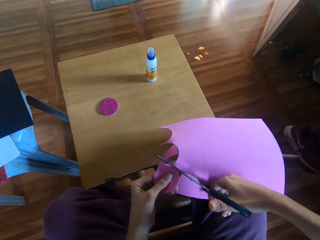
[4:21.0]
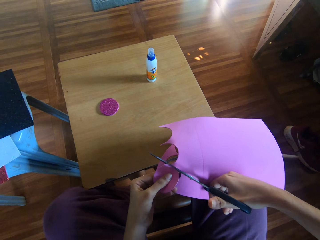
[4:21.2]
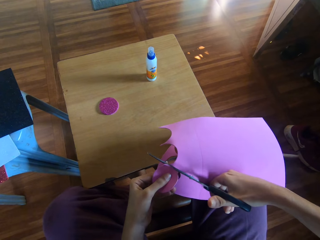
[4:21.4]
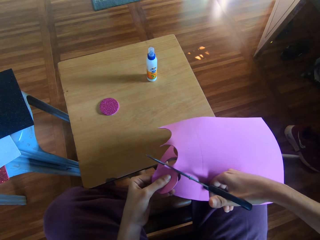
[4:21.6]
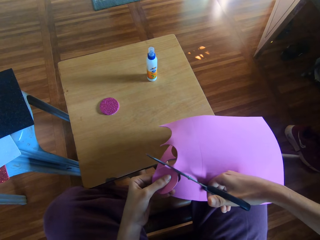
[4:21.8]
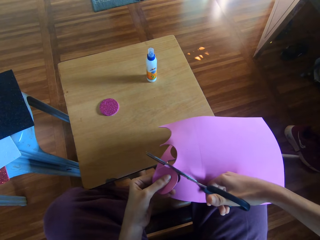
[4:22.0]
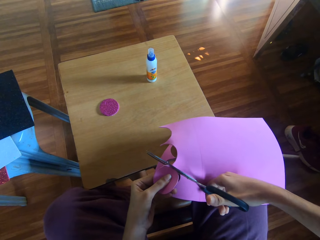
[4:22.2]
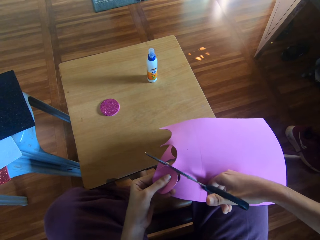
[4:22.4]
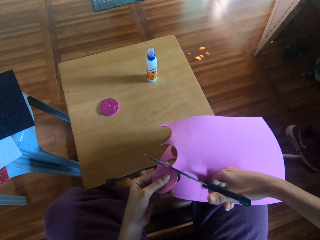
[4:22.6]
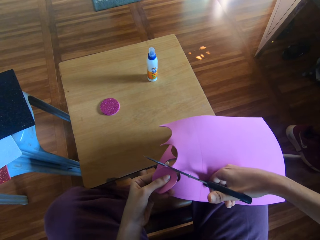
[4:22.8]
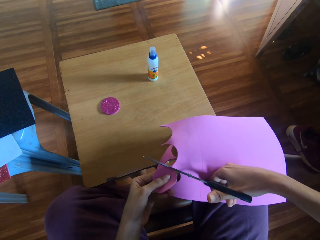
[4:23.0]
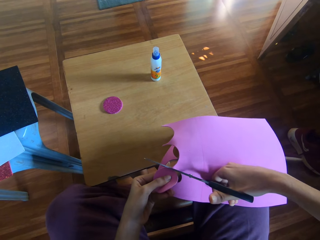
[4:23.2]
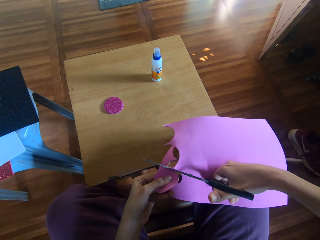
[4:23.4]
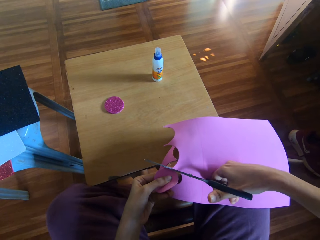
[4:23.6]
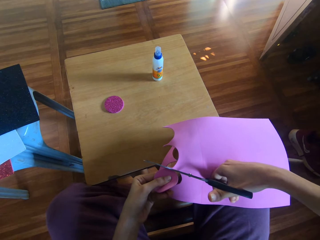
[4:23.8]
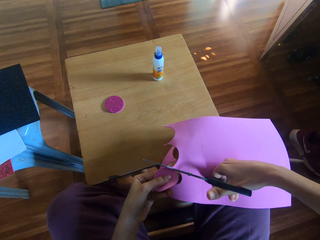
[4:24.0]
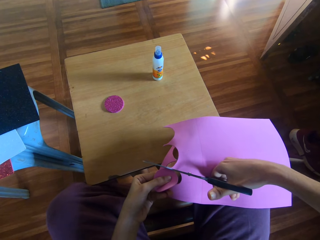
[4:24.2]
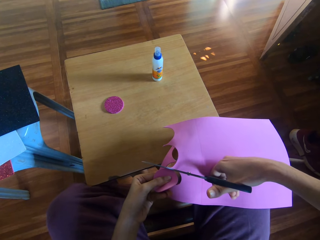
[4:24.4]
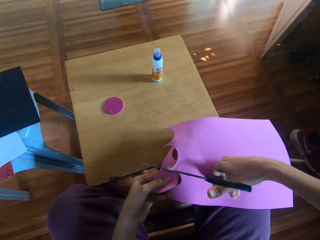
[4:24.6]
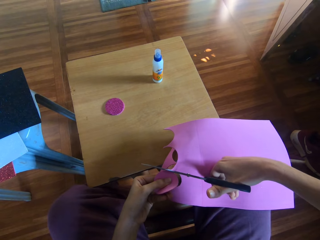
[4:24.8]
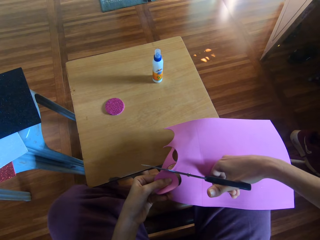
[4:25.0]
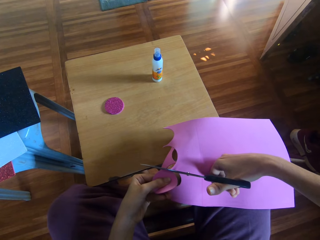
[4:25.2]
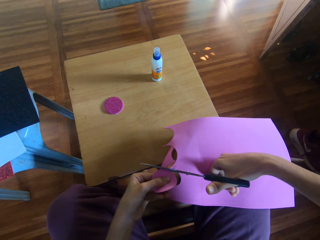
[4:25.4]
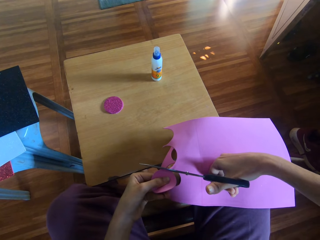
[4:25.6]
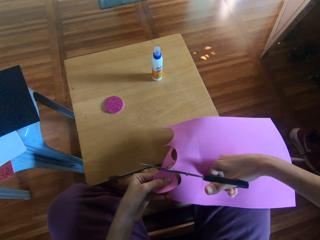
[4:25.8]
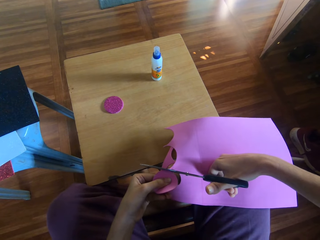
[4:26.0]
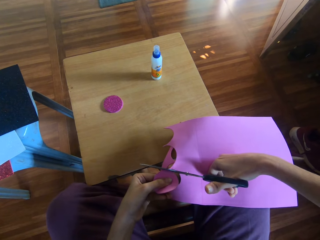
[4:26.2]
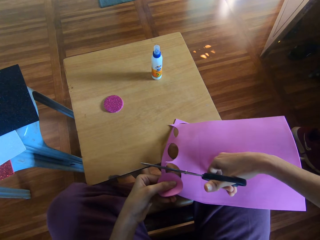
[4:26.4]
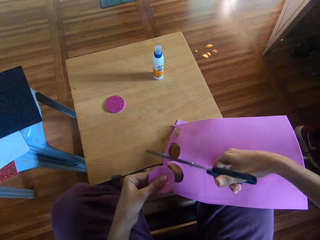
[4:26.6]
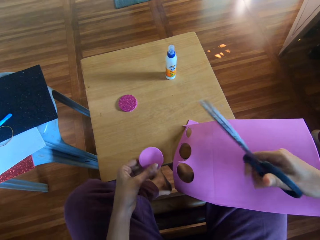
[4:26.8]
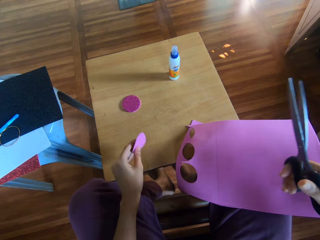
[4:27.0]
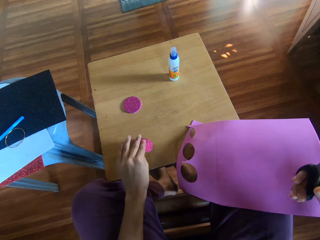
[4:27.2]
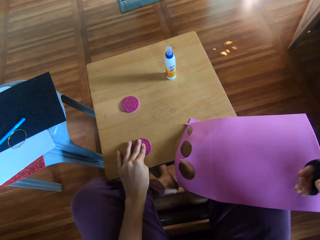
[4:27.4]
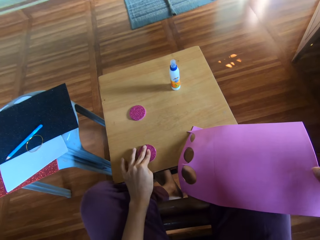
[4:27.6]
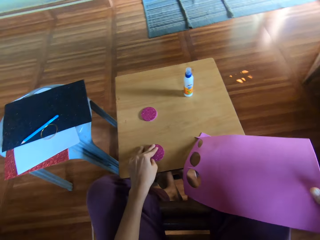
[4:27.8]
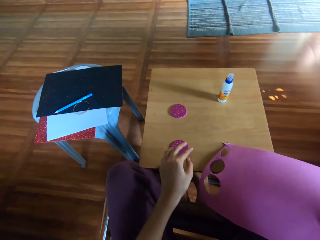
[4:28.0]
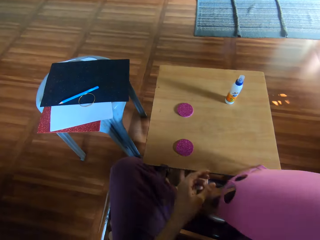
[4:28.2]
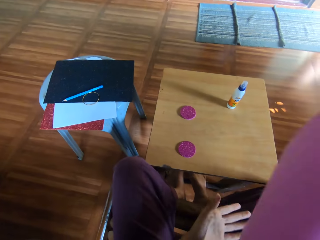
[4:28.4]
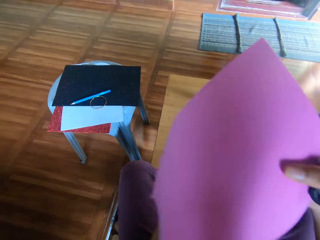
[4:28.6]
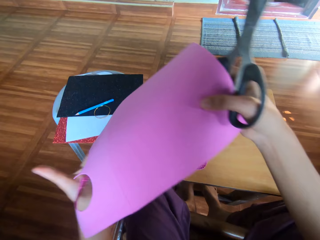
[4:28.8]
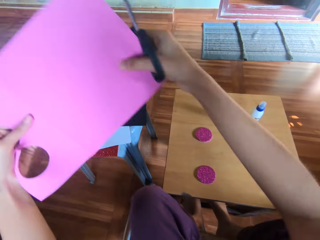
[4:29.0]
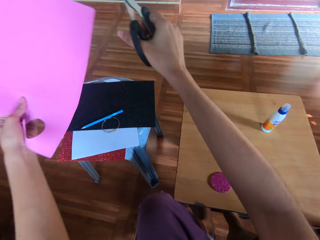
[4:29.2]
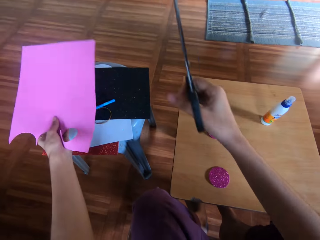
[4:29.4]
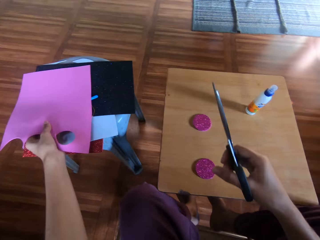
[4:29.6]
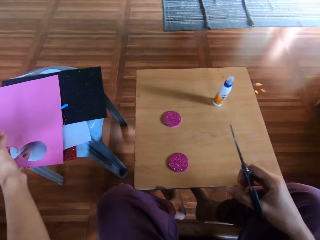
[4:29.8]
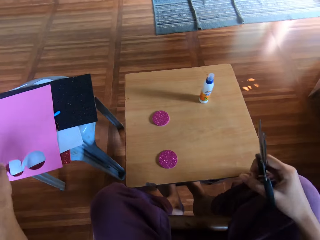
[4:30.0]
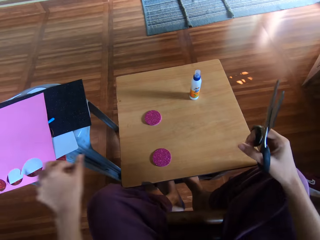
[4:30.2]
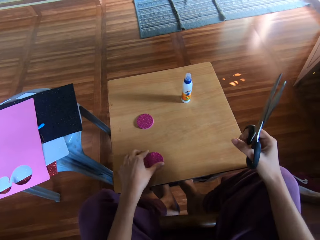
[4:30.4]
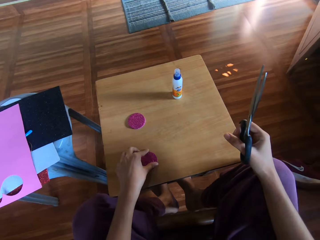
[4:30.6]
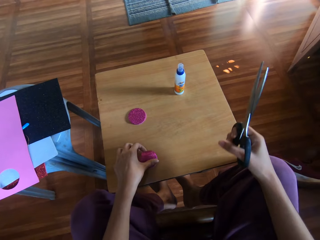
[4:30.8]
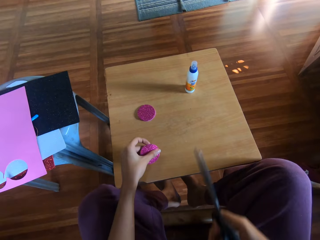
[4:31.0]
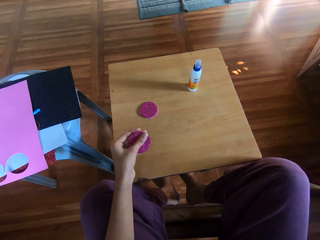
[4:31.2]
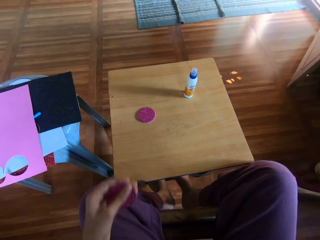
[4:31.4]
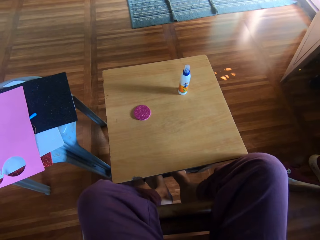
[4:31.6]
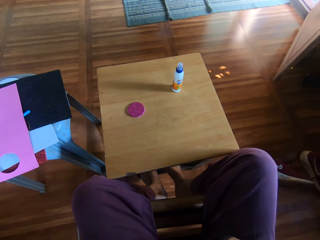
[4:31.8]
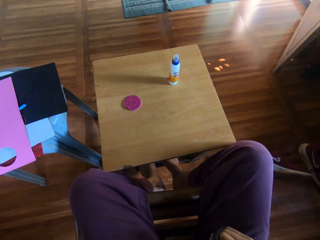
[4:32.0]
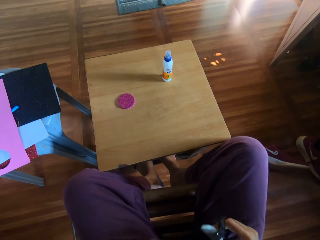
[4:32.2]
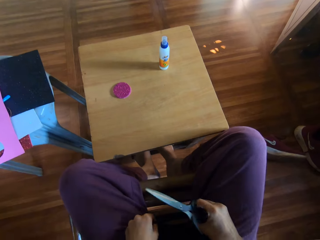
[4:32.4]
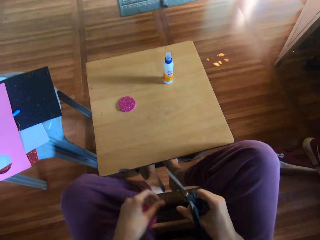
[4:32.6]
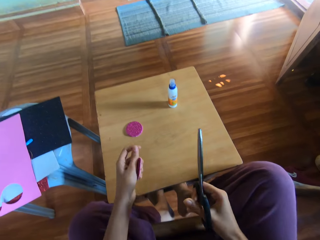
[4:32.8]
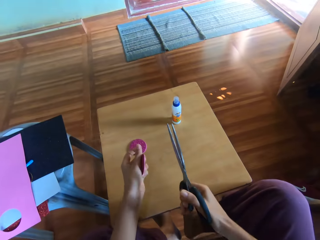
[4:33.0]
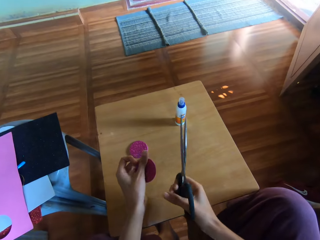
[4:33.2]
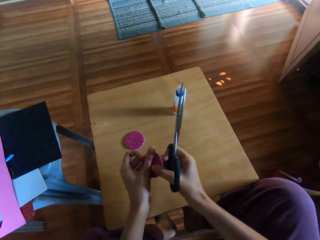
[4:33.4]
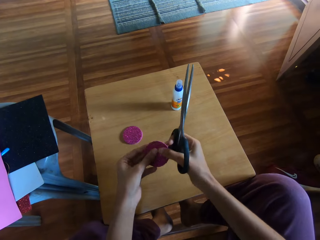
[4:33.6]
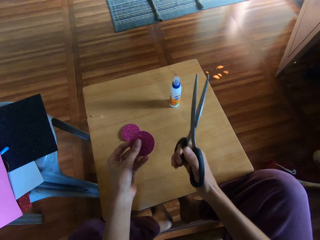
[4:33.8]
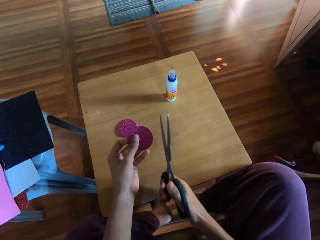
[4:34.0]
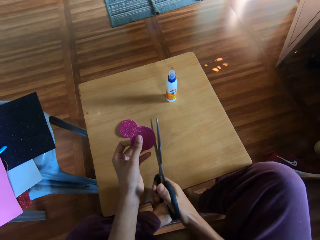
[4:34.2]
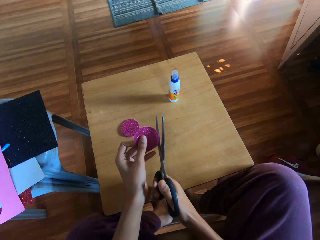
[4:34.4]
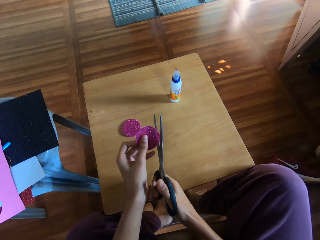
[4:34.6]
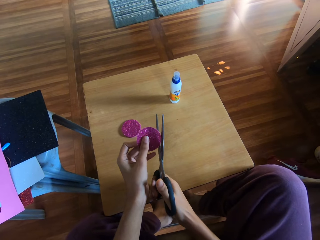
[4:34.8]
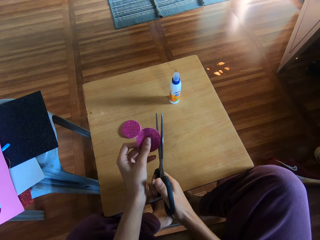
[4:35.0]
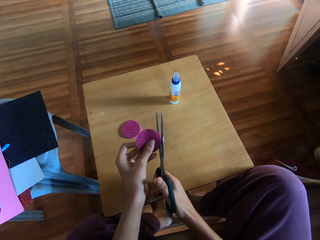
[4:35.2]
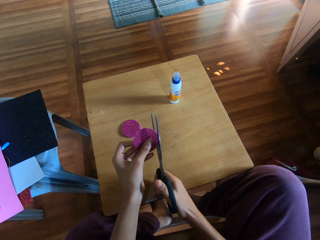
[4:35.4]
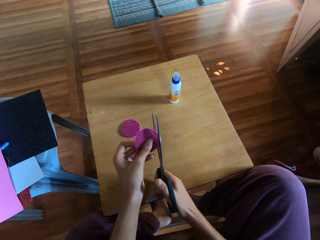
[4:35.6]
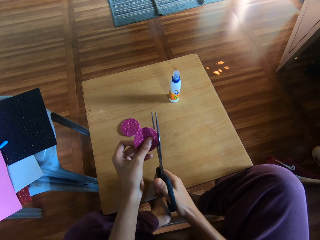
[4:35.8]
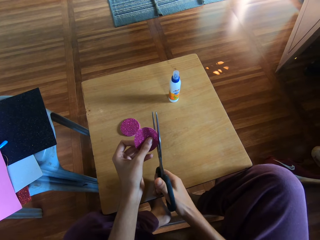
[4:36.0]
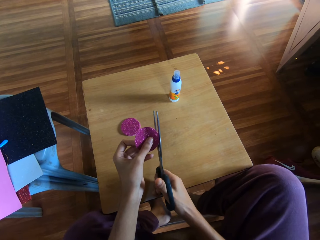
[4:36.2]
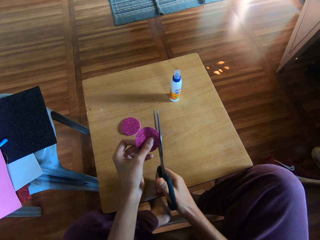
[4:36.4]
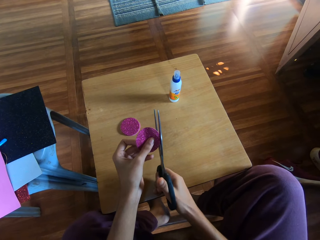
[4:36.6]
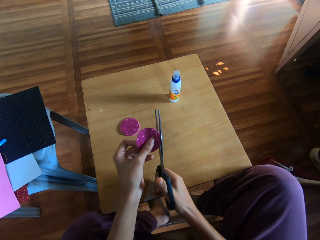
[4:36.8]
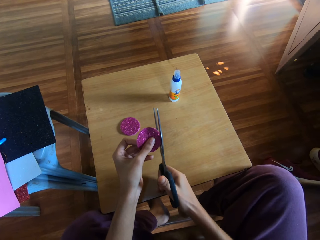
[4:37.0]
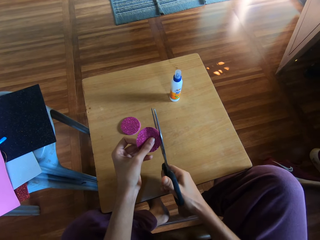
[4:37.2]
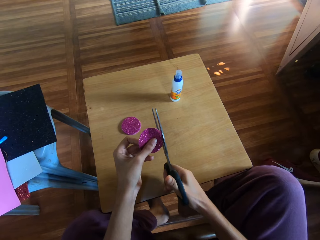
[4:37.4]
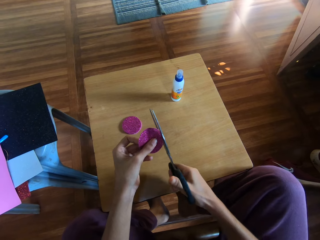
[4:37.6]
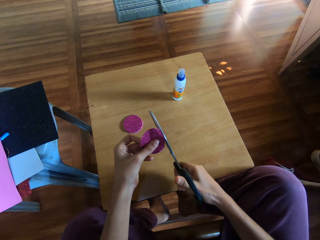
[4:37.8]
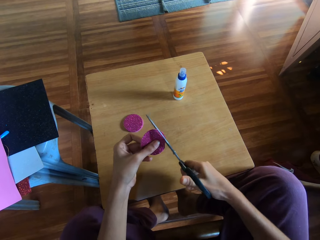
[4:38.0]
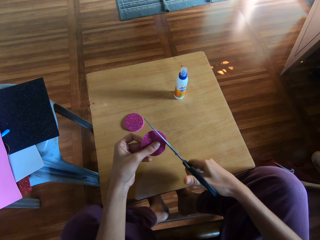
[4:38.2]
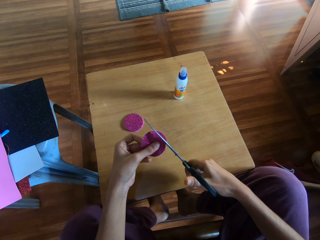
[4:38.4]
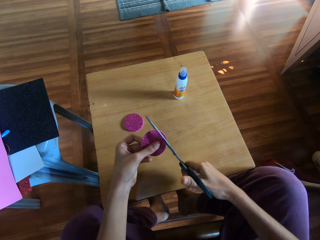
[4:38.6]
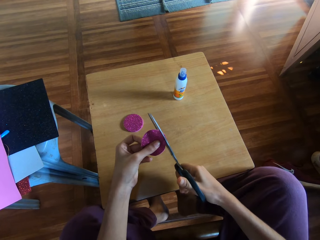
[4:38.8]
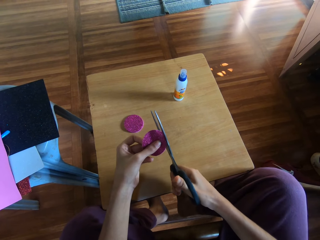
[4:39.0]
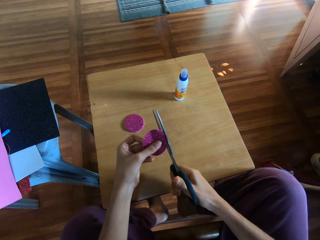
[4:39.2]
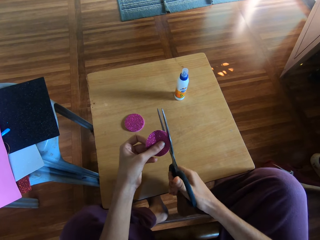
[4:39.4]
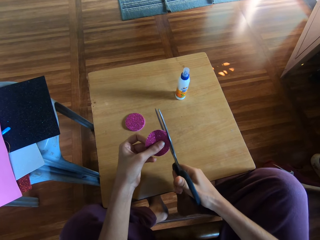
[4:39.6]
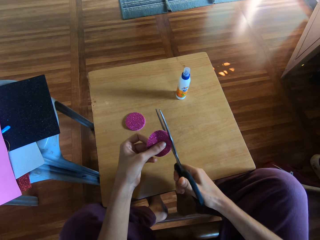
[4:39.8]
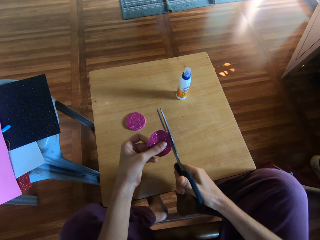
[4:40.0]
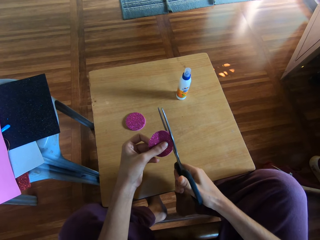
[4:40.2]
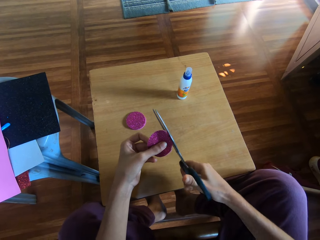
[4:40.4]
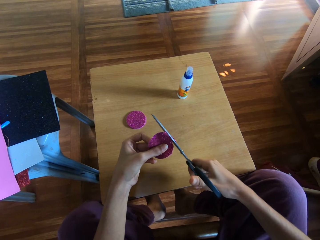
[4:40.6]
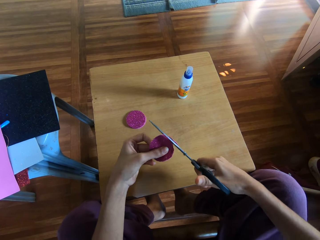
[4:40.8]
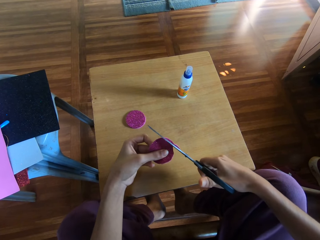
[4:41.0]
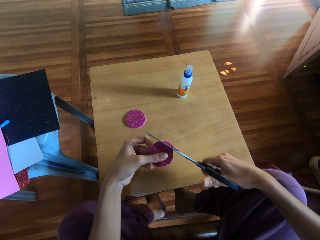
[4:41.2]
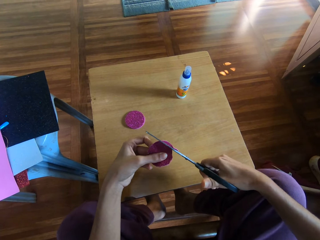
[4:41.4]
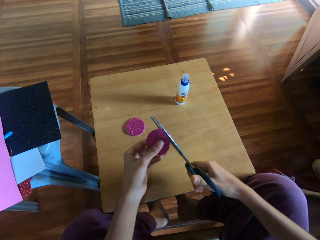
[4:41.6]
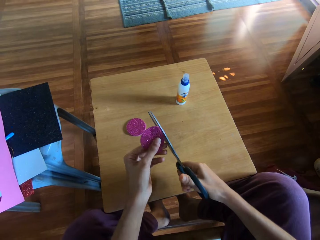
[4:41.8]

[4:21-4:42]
The camera wearer places the circle cut from the craft paper on the stool with his left hand. He picks up the craft paper from the stool with his right hand. He holds the flash bright shining card paper. He passes the craft paper from his right hand to his left hand. He drops the craft paper on the other stool with his left hand. He picks the circle cut from the craft paper on the stool with his left hand. He touches his body with both hands. He trims the circle cut from the craft paper with the scissors.
